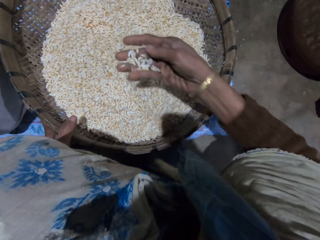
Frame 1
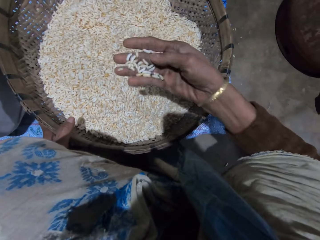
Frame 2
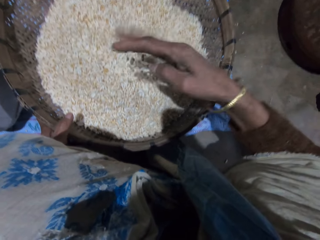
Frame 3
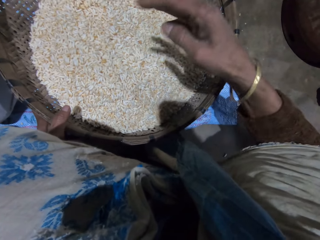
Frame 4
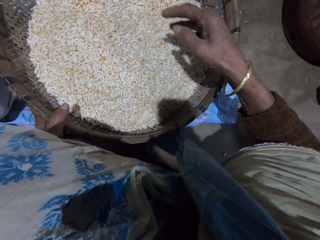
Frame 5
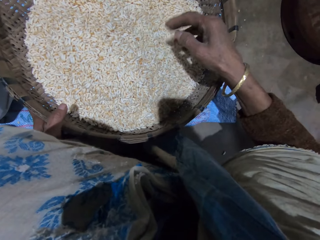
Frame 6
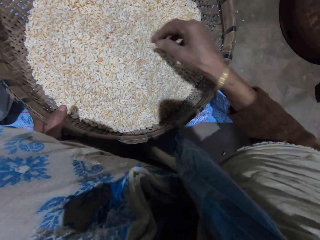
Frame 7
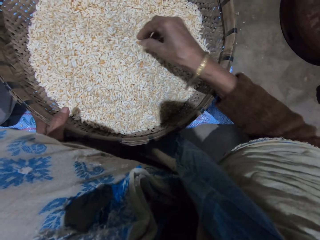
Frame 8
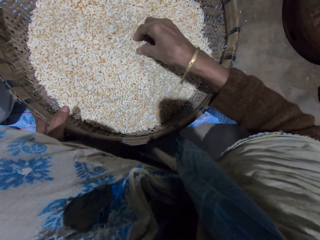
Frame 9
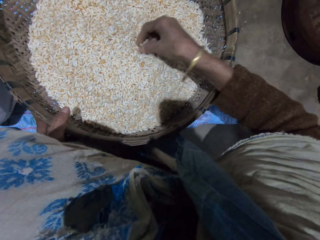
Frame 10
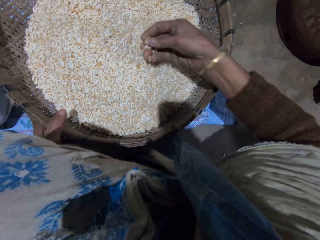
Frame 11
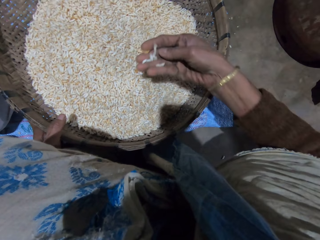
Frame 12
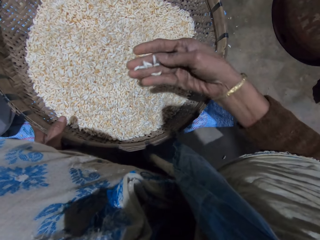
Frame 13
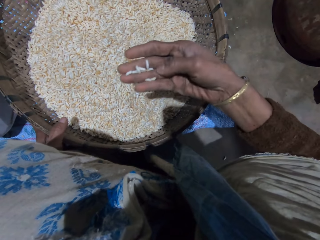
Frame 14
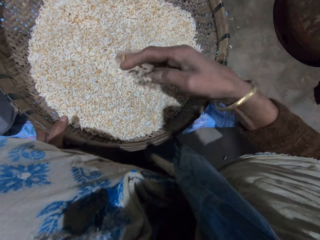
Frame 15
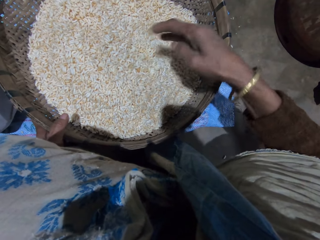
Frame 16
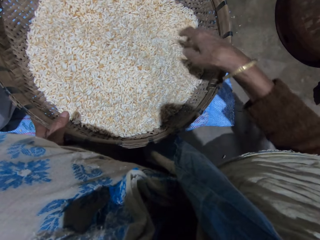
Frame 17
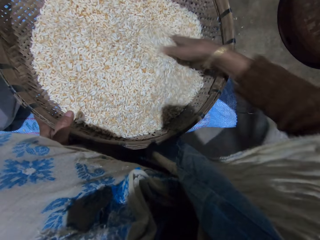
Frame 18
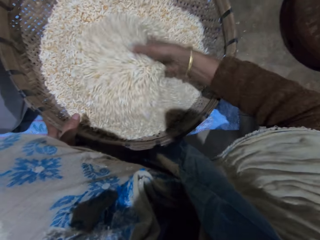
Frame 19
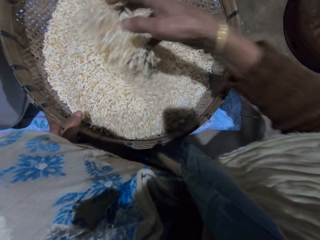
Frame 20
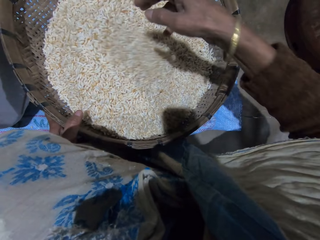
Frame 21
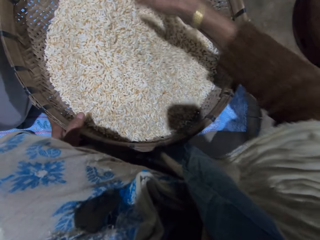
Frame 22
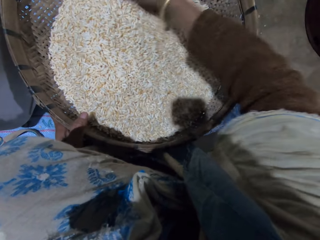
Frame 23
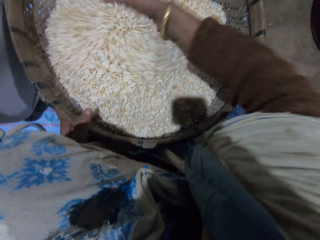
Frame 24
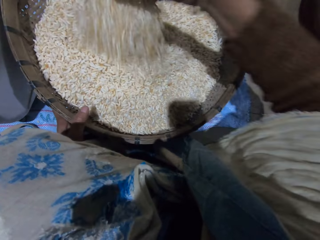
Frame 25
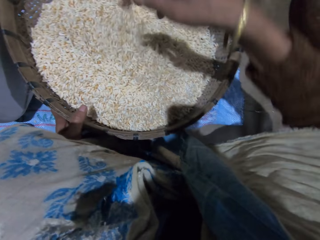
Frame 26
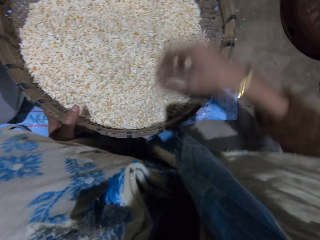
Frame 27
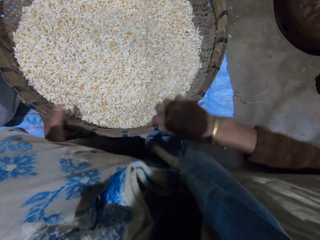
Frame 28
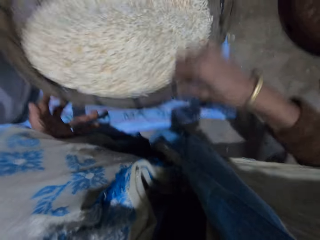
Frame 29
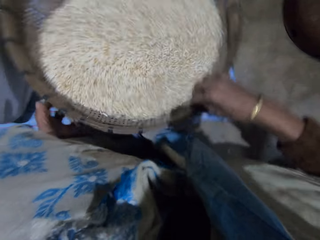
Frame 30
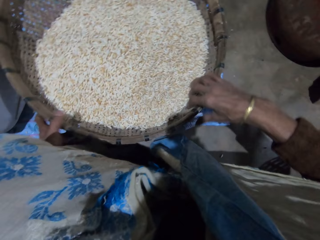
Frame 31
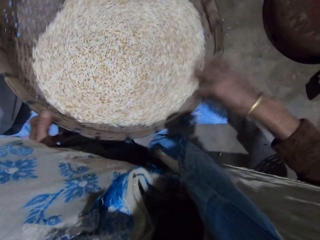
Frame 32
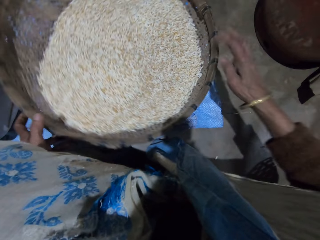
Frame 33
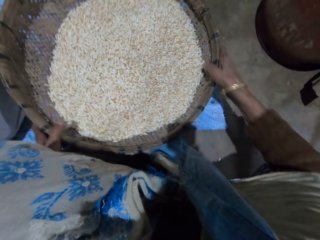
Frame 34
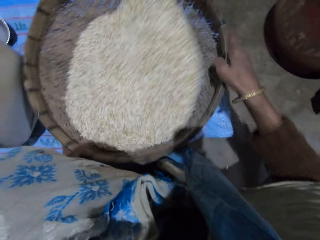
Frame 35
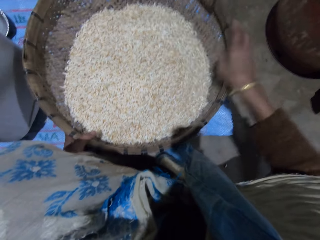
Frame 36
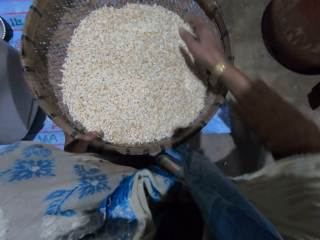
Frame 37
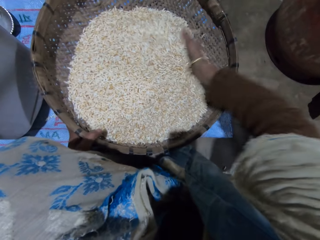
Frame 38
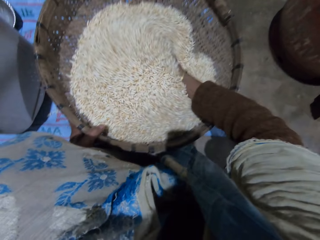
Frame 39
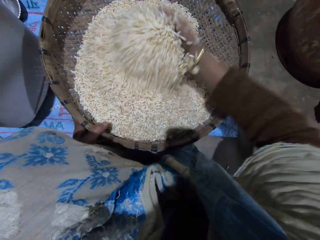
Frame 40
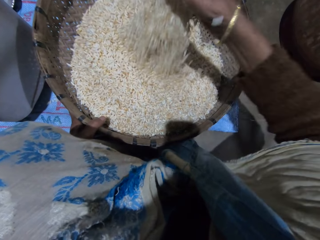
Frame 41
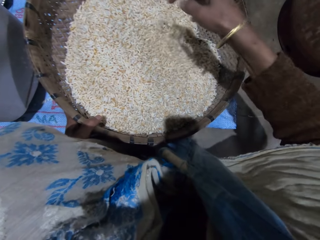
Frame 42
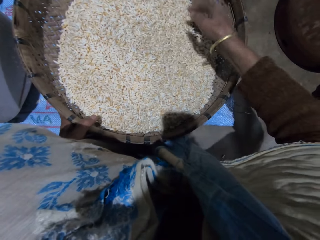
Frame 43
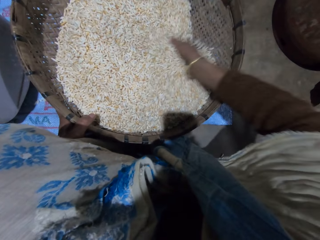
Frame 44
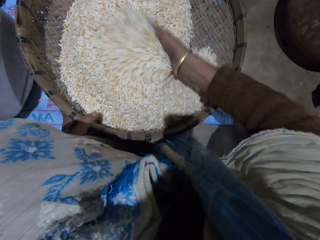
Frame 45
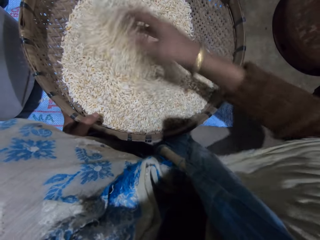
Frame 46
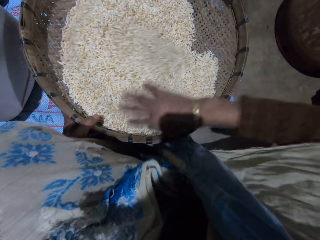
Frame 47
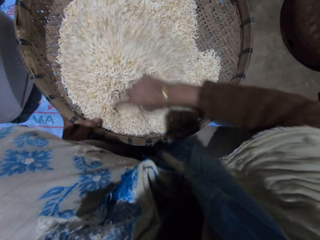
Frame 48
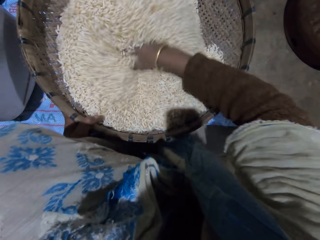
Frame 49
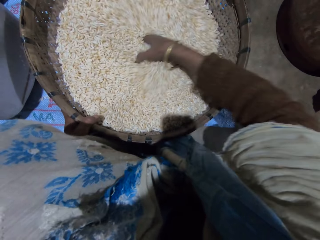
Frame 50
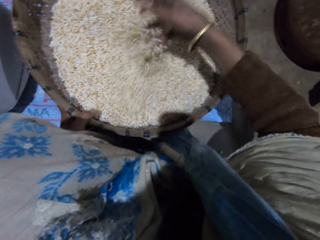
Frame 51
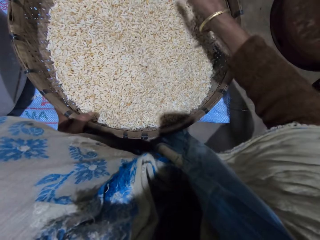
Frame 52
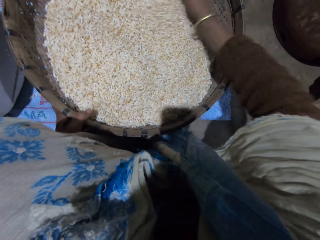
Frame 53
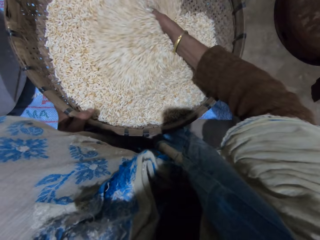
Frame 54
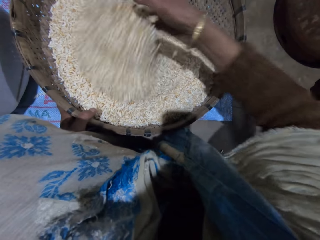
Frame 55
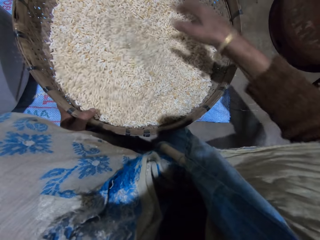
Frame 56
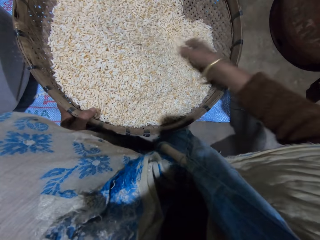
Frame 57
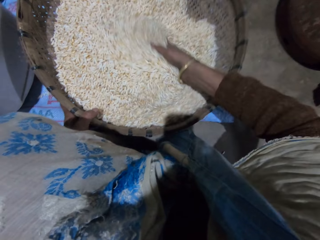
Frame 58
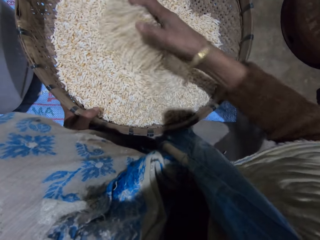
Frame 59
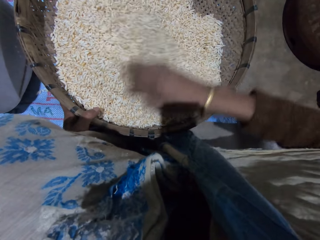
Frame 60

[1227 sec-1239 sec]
The camera wearer checks the grains. She pours the grains in the basket. She picks the grains from the basket with her right hand. She checks the grains. She pours the grains in the basket. She mixes the grains in the basket with her right hand. She shakes the basket with her right hand. She adjusts the winnowing basket. She mixes the grains in the basket with her right hand.

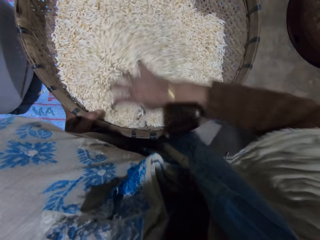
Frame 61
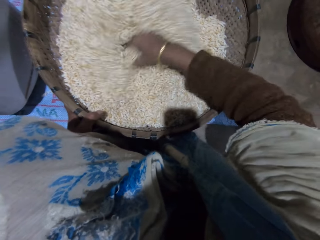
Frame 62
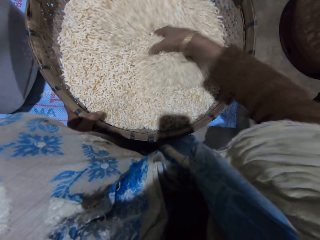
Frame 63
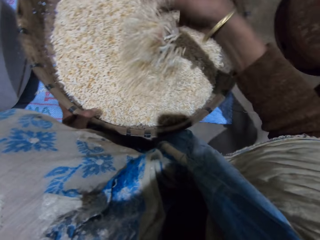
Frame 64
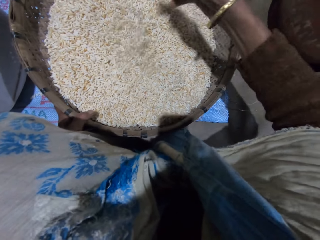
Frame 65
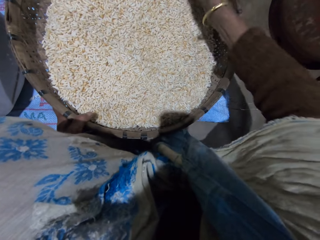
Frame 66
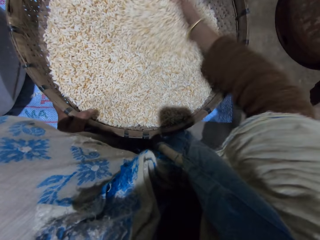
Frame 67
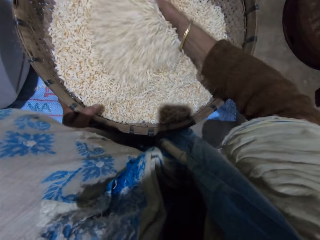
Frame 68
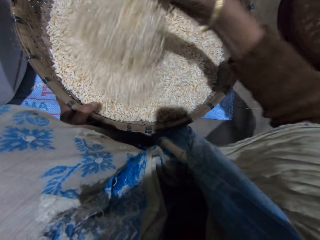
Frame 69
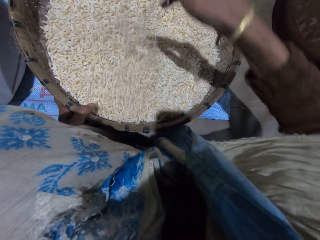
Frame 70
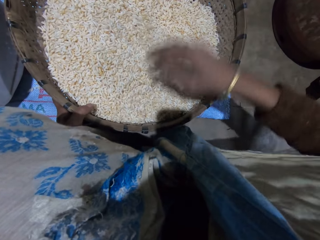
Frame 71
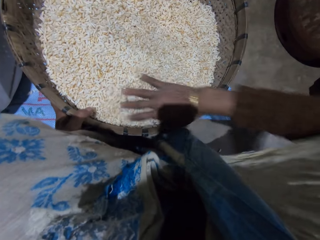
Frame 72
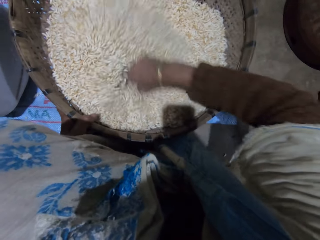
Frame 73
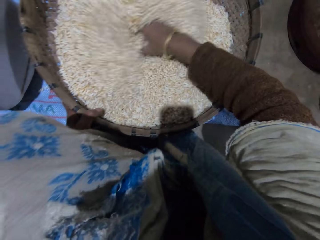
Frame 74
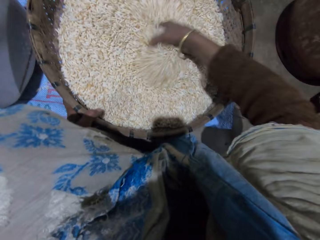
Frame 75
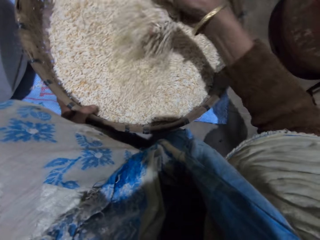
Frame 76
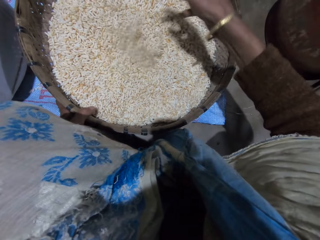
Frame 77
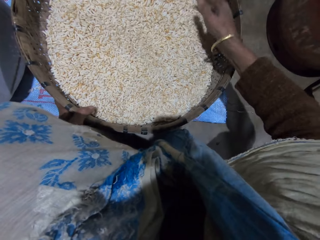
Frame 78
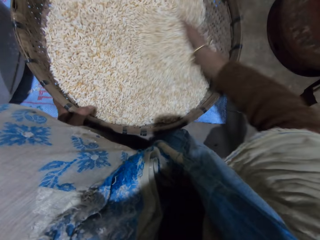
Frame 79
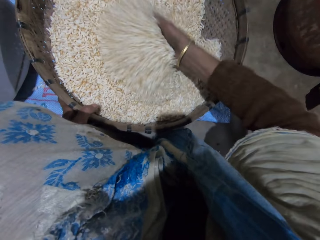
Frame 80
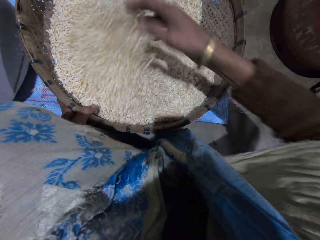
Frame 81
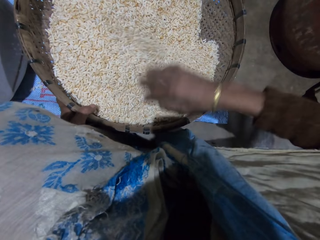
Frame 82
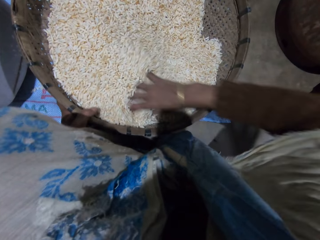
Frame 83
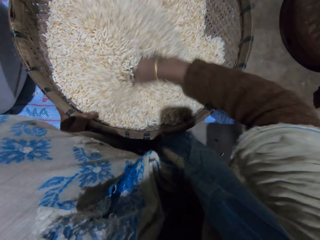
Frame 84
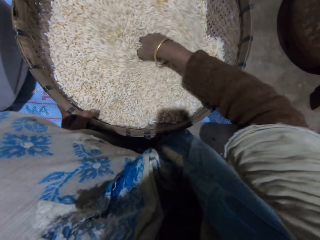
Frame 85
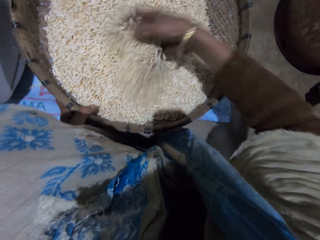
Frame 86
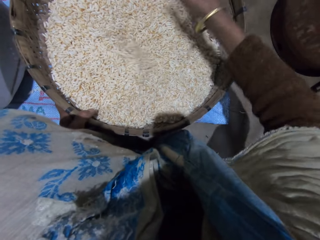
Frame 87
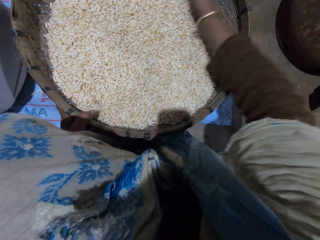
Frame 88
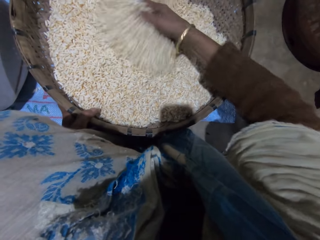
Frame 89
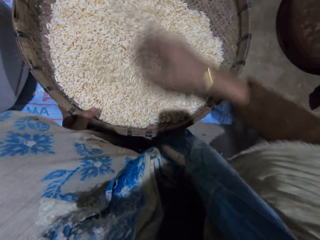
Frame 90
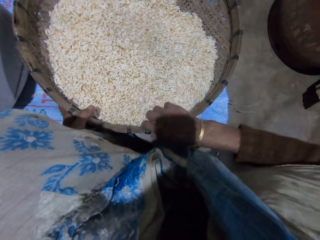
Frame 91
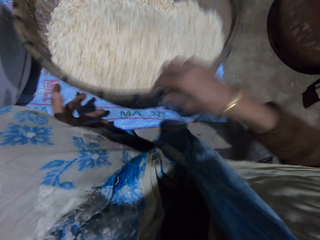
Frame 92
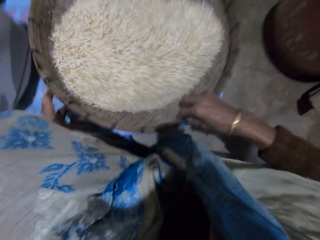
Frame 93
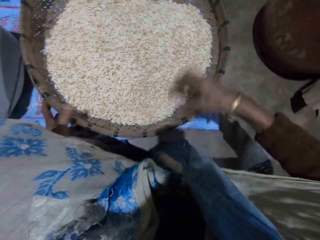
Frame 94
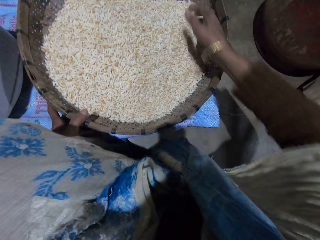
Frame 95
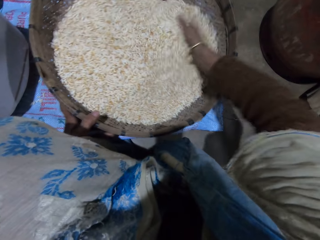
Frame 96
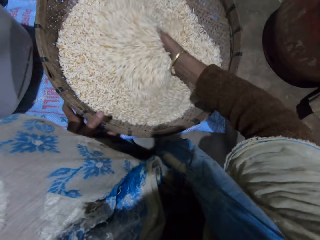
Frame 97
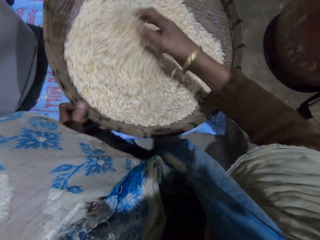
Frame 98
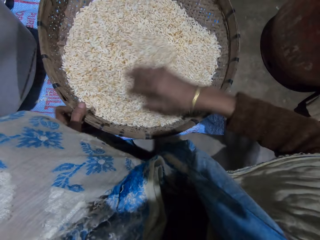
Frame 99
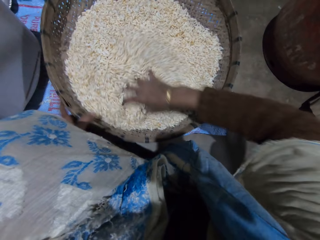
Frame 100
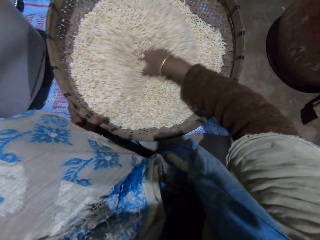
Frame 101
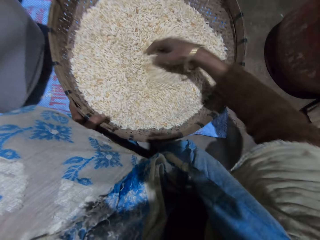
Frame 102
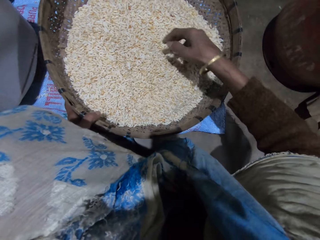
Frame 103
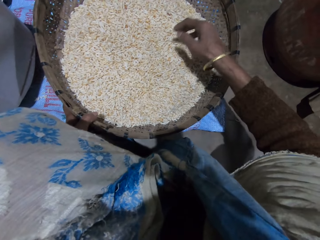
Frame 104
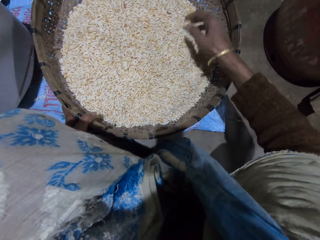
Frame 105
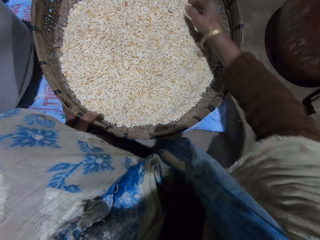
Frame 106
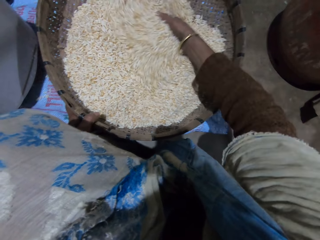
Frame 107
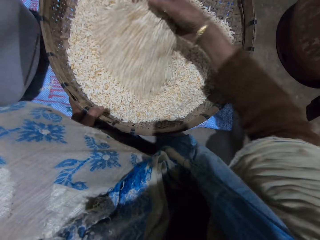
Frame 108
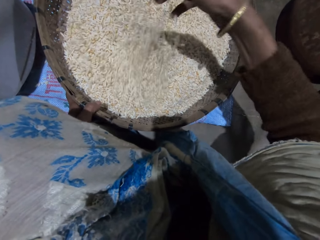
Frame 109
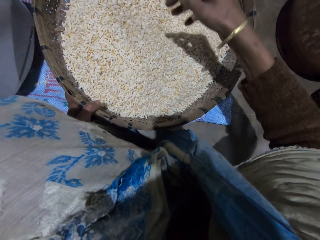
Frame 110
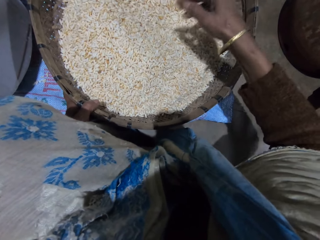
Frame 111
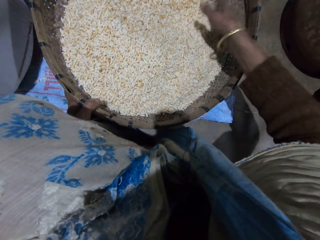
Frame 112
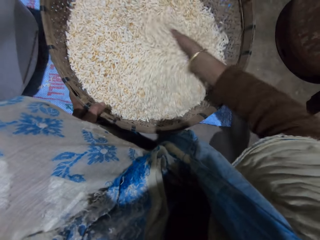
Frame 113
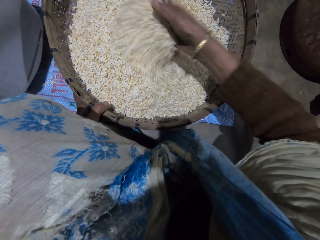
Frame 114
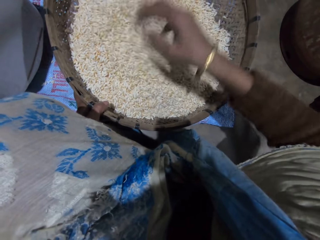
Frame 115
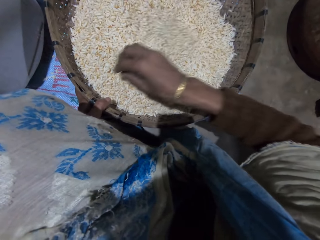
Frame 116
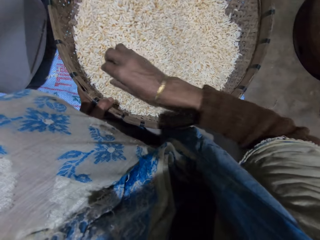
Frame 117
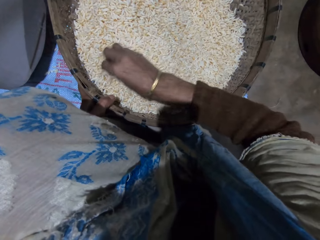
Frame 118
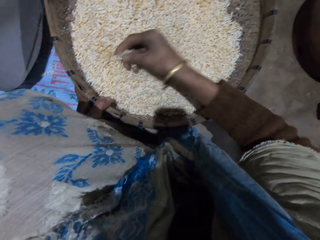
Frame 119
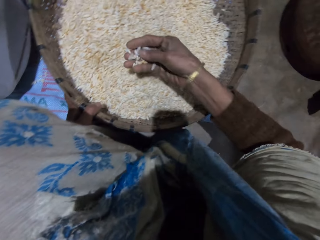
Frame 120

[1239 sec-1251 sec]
The camera wearer adjusts the winnowing basket. She shakes the basket with her right hand. She mixes grains in the basket with her right hand.
